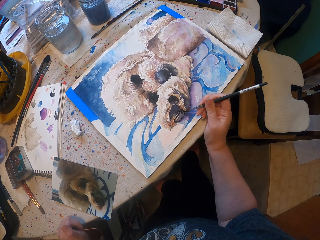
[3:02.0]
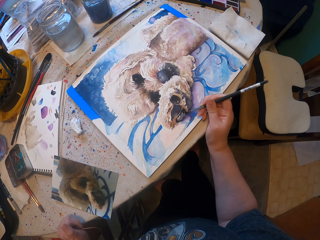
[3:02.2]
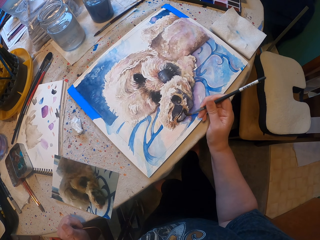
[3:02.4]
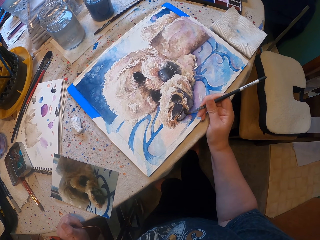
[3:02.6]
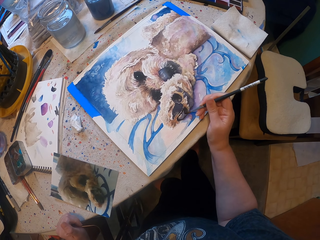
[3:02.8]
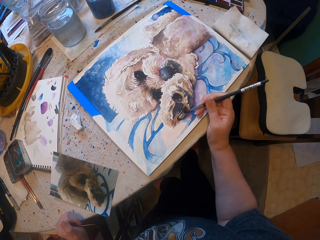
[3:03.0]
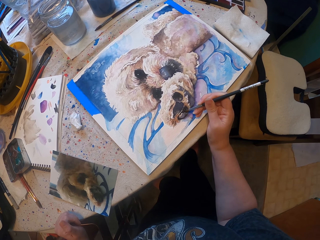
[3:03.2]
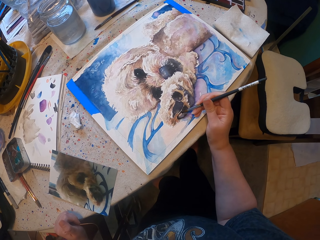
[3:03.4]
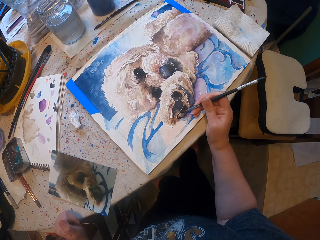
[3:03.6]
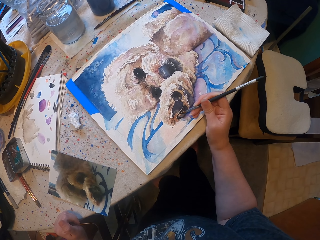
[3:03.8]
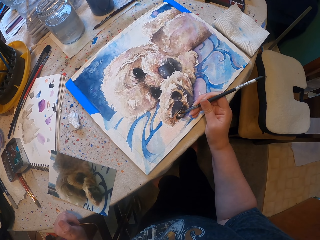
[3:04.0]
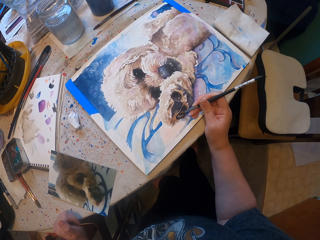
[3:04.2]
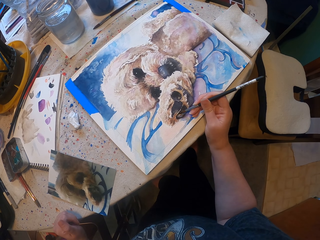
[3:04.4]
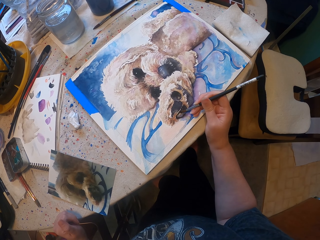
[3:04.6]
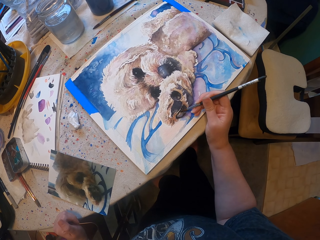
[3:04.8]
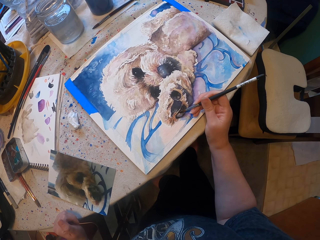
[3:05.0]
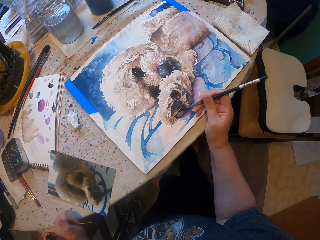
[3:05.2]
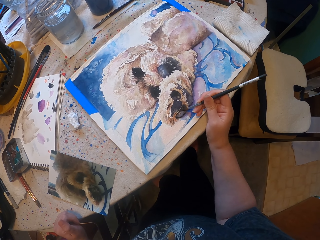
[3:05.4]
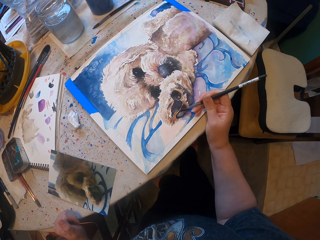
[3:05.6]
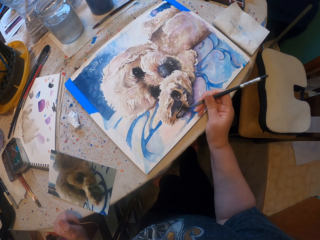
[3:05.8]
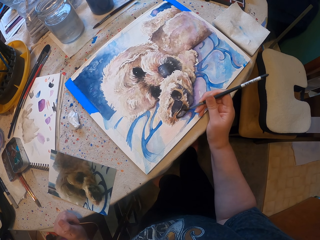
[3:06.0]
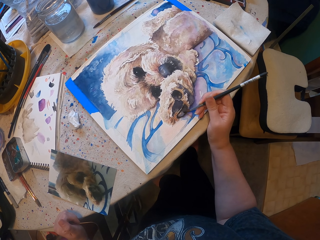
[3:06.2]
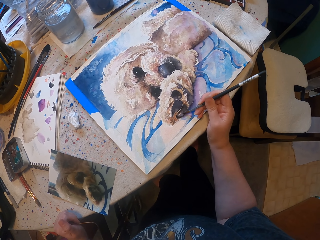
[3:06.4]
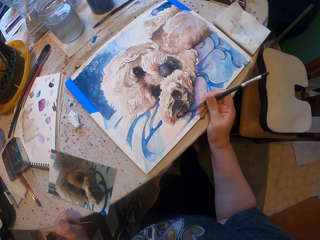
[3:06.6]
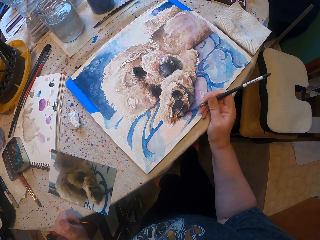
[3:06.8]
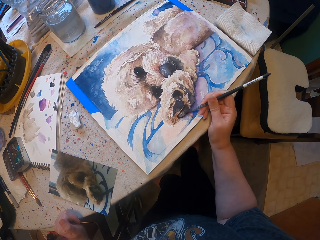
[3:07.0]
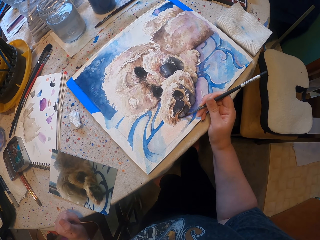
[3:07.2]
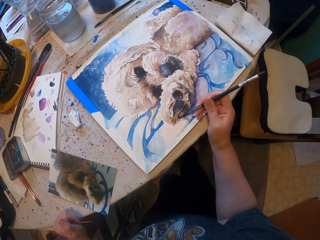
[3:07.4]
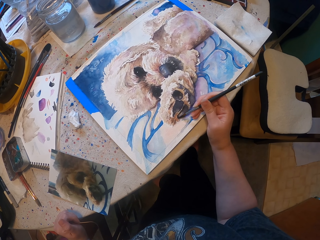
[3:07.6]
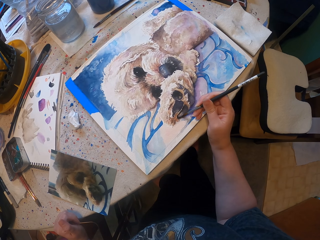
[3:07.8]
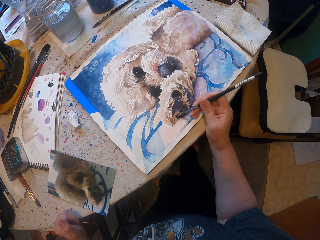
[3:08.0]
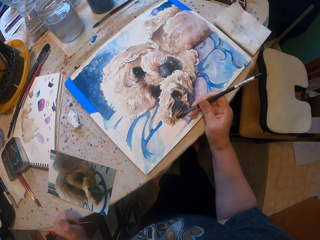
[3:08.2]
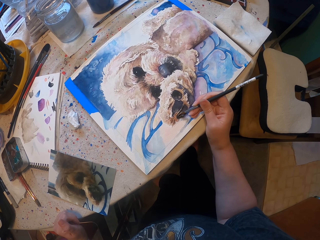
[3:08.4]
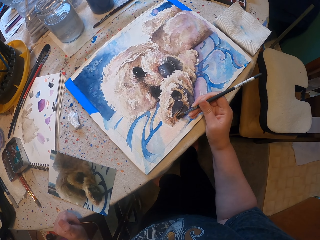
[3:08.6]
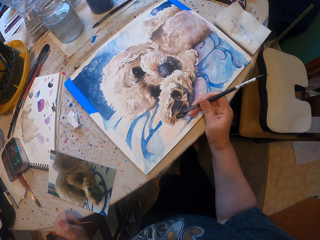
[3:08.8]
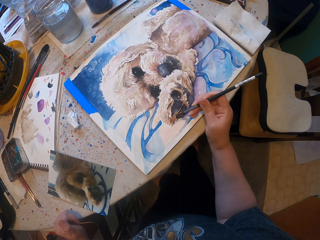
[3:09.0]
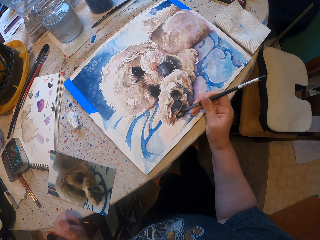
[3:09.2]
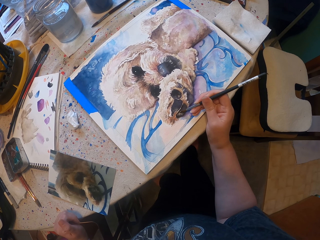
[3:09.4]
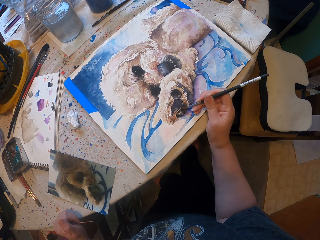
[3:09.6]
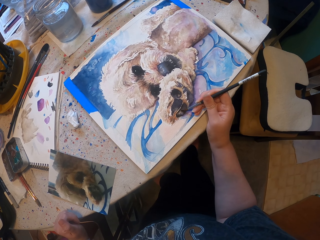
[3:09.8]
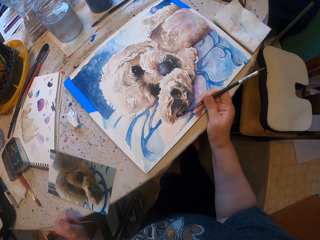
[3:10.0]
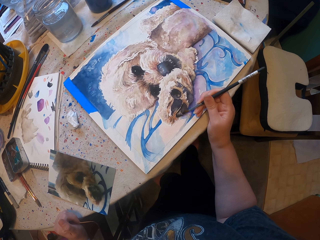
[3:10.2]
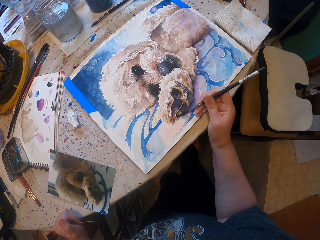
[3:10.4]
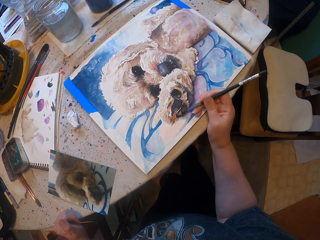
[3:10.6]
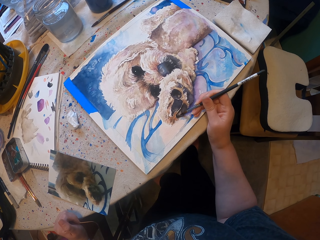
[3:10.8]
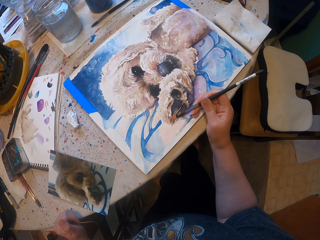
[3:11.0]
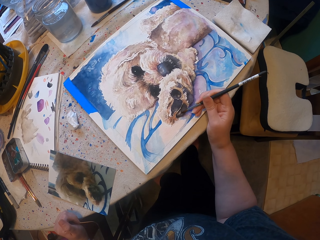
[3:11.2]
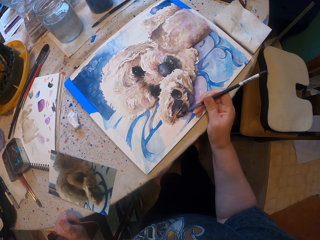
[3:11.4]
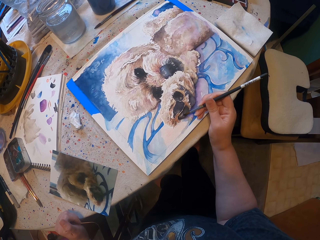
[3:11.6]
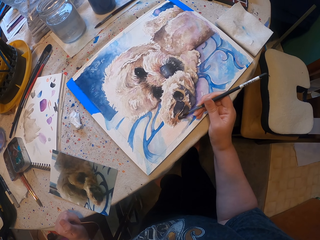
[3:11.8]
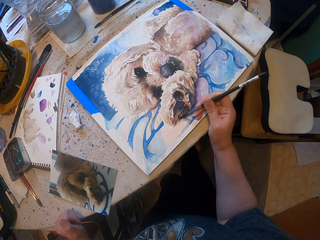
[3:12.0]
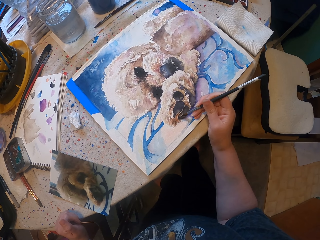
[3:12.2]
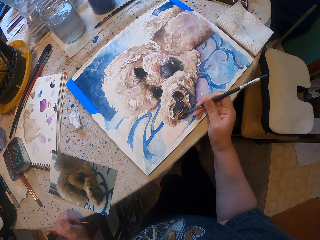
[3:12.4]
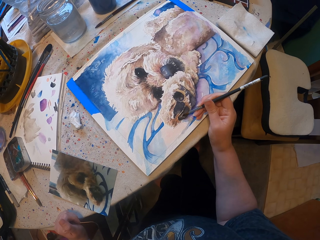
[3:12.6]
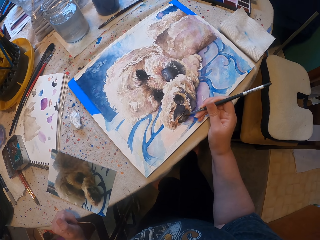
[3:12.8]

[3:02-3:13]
The camera wearer paints the drawing. They paint the drawing again.

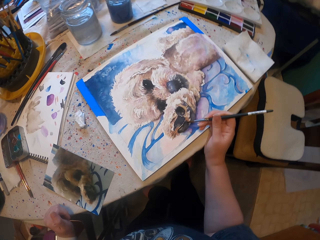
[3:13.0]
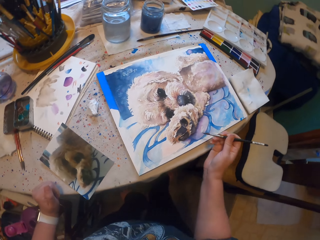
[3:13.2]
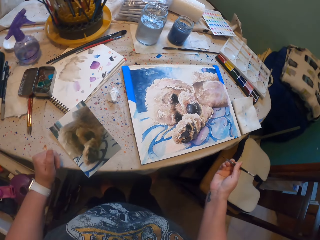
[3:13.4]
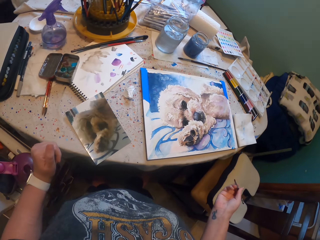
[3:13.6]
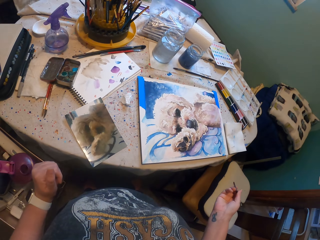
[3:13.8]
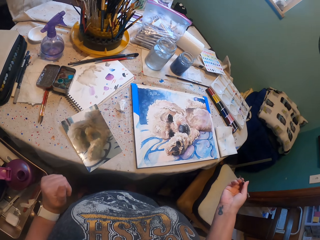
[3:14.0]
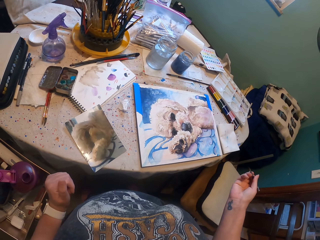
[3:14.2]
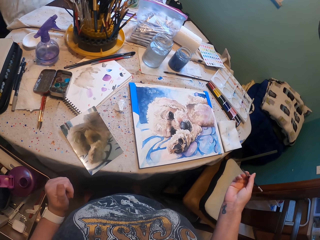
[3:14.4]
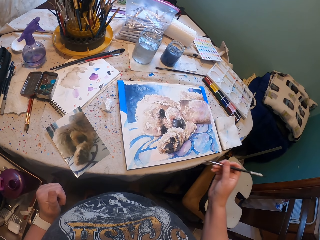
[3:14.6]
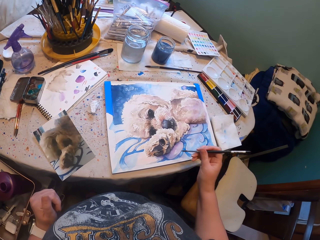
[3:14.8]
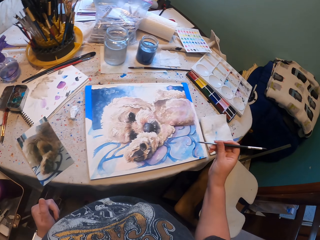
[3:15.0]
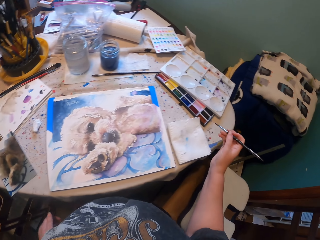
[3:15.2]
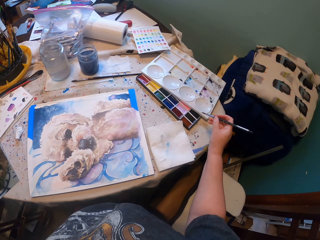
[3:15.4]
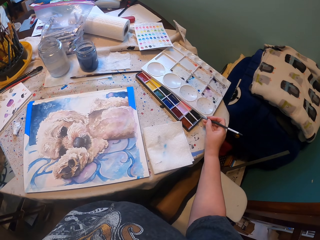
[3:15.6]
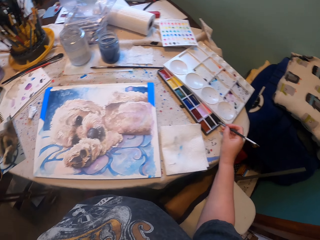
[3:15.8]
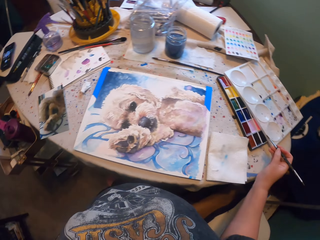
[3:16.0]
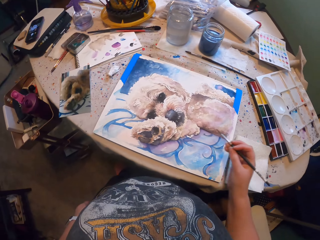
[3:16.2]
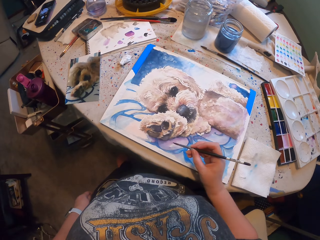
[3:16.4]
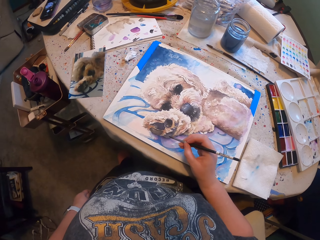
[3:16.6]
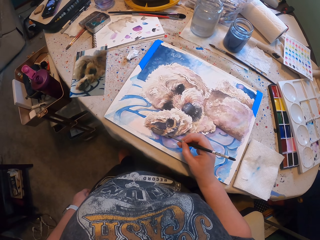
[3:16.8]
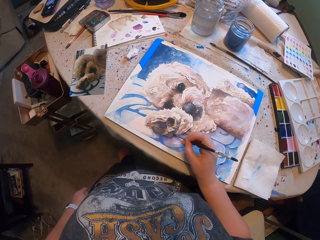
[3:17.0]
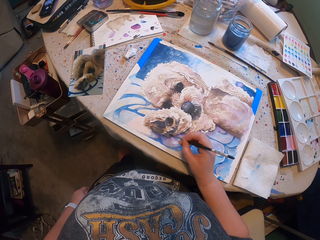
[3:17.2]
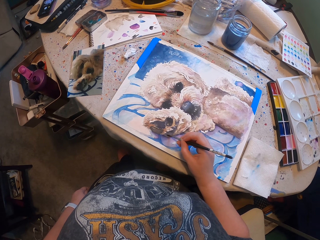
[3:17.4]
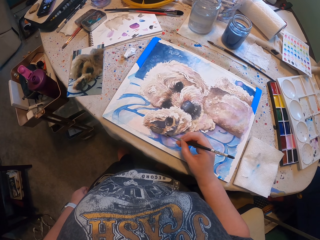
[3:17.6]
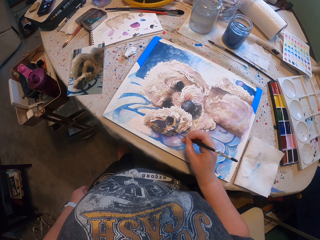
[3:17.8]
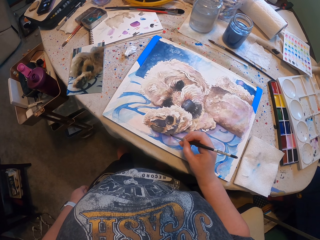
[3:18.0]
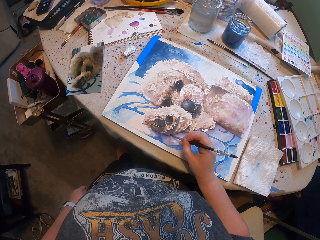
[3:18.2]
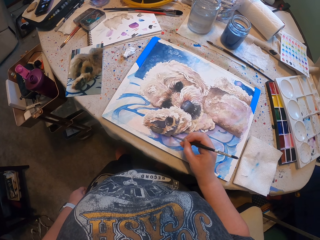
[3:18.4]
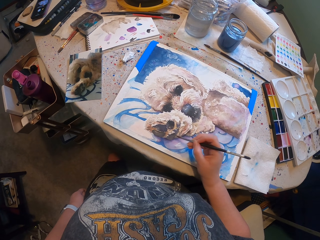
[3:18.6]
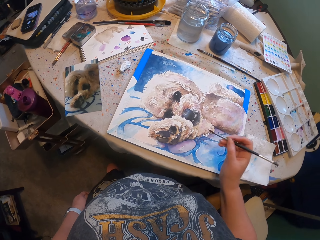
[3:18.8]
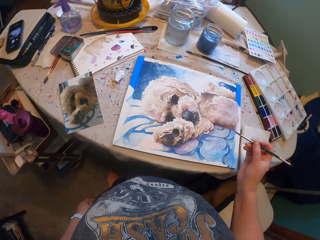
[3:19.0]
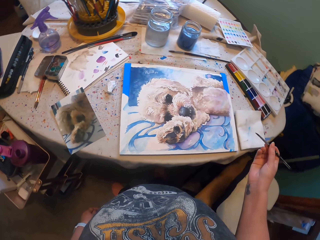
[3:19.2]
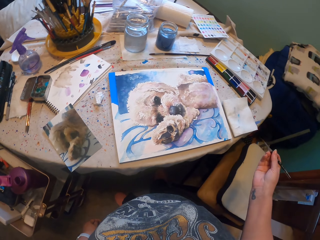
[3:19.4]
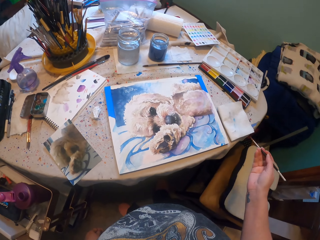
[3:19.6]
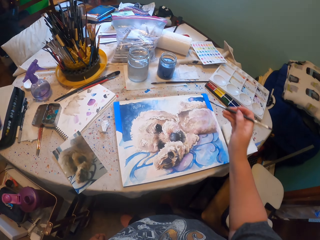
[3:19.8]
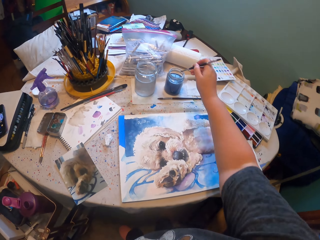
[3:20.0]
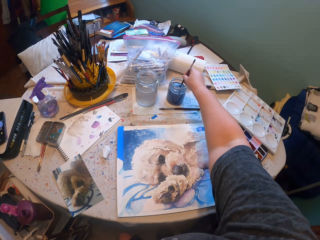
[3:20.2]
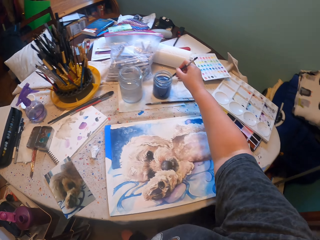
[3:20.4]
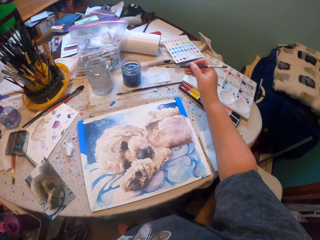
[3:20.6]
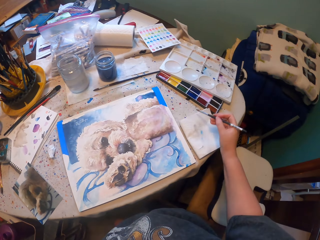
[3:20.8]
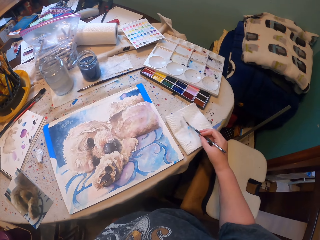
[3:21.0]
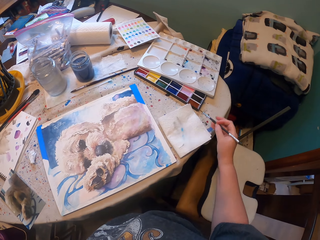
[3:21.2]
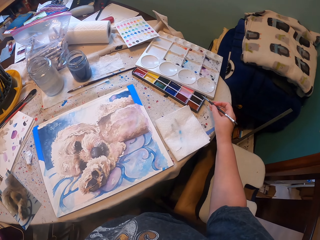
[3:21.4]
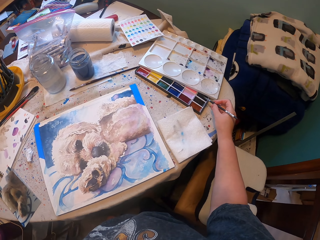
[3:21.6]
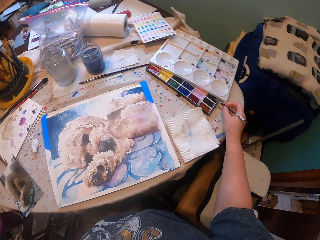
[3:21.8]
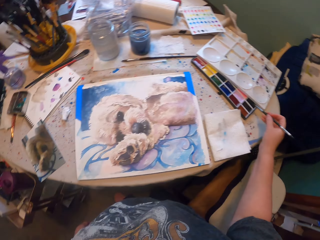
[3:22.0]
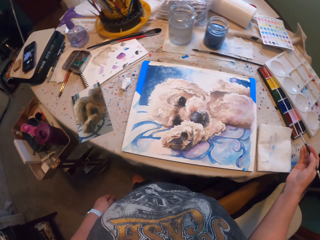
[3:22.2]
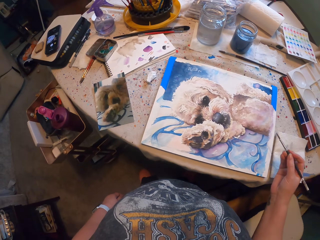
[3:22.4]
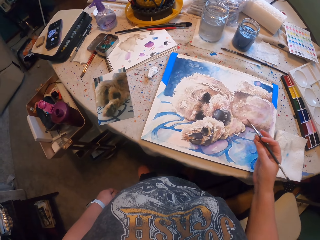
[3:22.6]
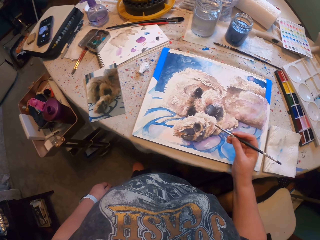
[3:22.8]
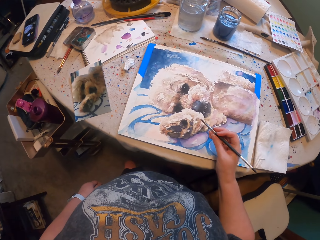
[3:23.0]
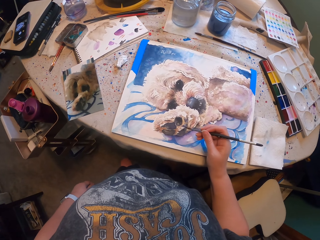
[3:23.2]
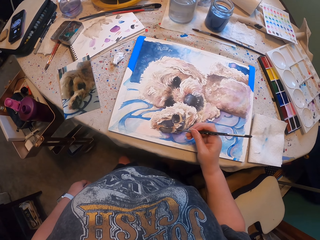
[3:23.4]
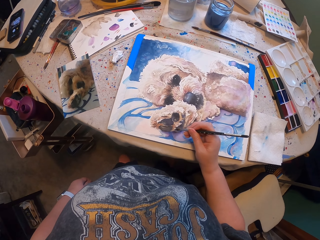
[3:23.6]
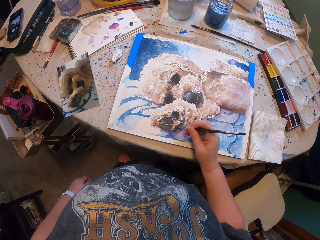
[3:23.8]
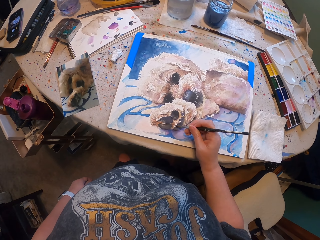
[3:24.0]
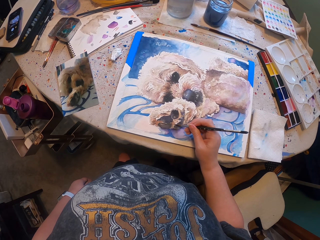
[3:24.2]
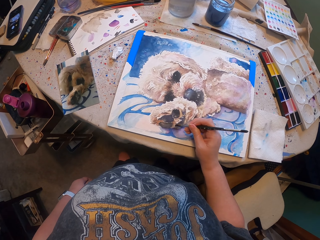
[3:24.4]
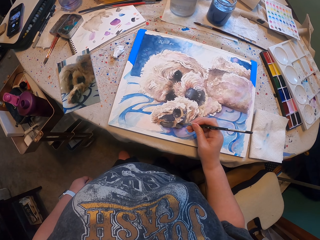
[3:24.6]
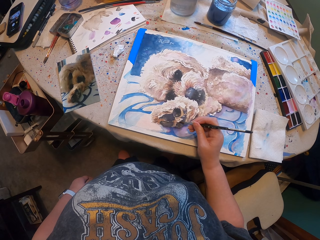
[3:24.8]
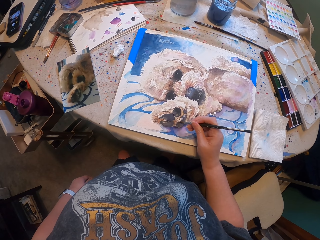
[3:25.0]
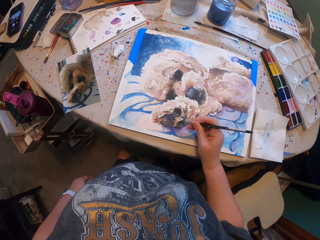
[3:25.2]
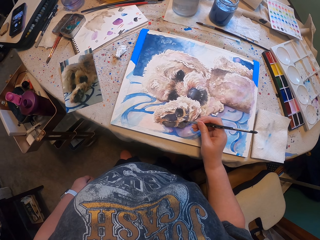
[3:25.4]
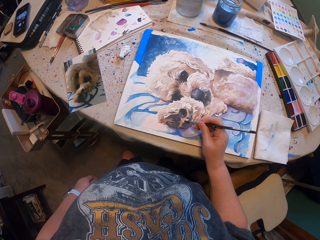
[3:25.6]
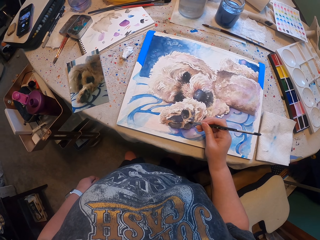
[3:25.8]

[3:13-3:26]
The camera wearer moves the right hand. They brush the paint brush on the paint. They paint the drawing. They paint the drawing again. They dip the paint brush into something. They brush the paint brush on the paint. They paint the drawing.
